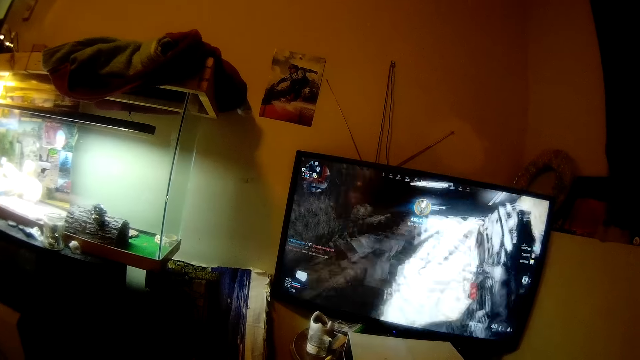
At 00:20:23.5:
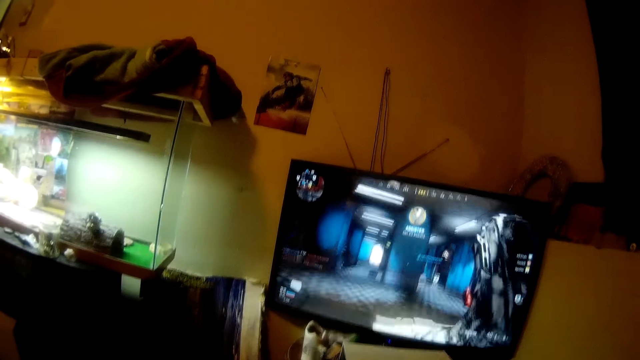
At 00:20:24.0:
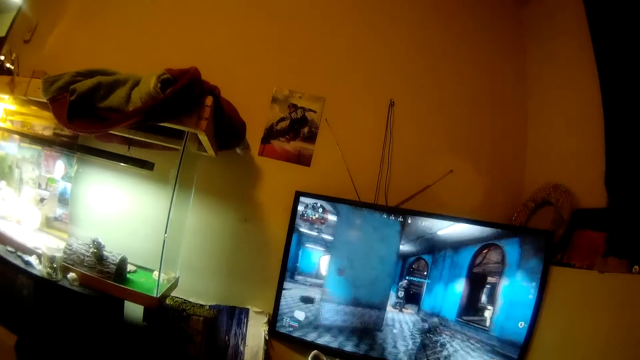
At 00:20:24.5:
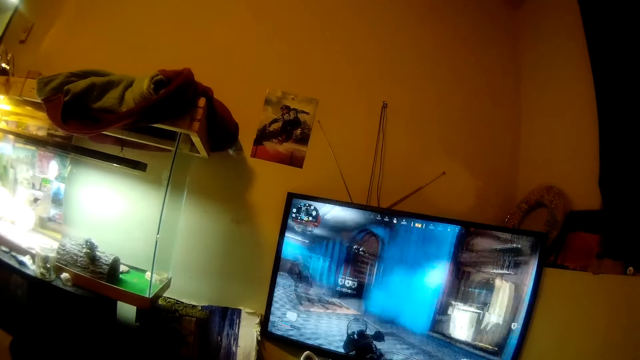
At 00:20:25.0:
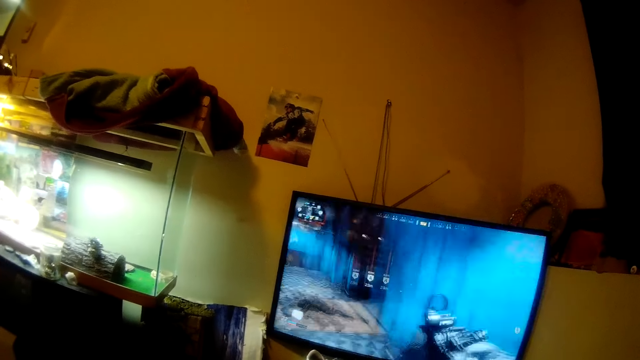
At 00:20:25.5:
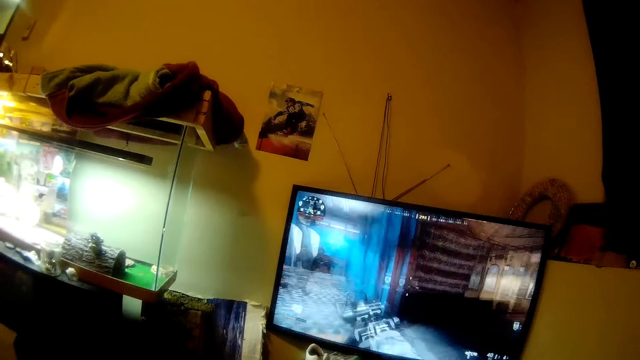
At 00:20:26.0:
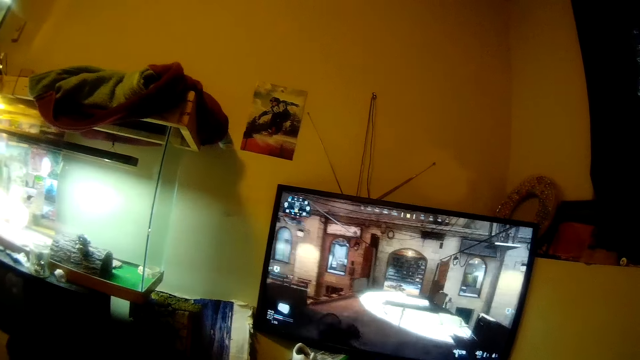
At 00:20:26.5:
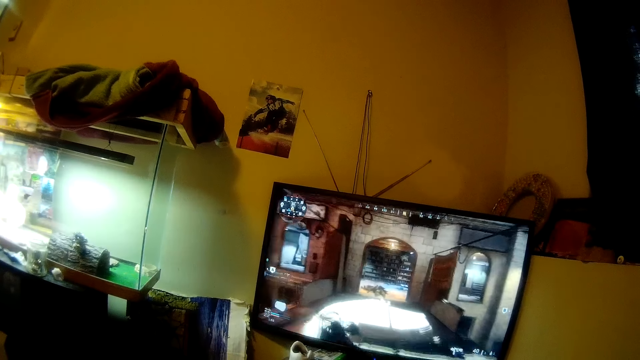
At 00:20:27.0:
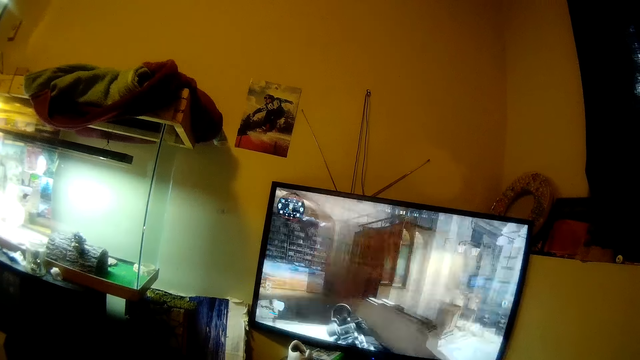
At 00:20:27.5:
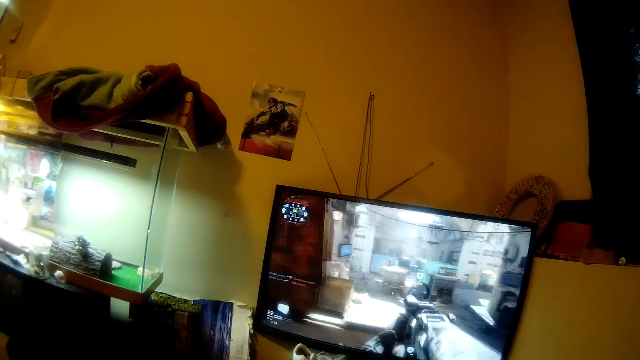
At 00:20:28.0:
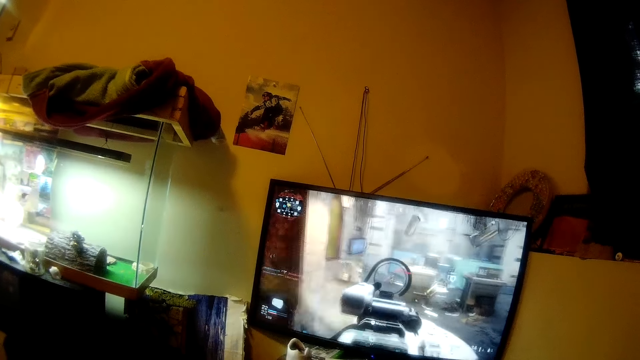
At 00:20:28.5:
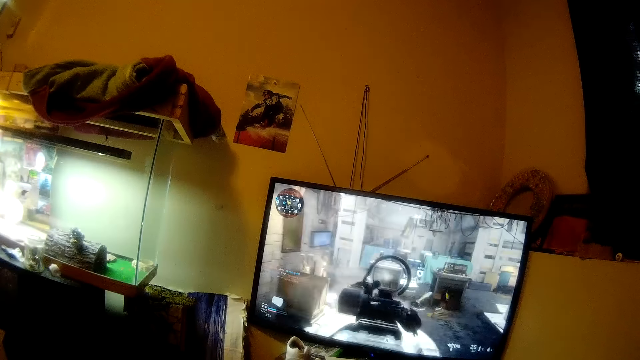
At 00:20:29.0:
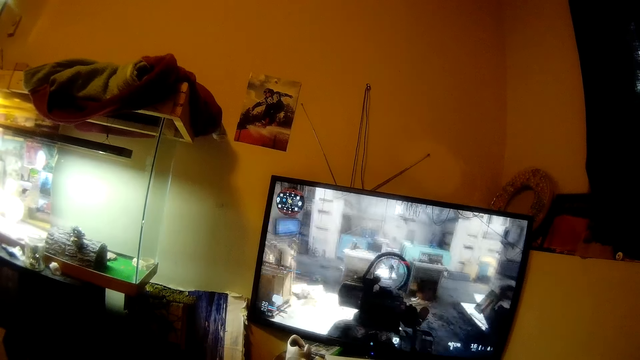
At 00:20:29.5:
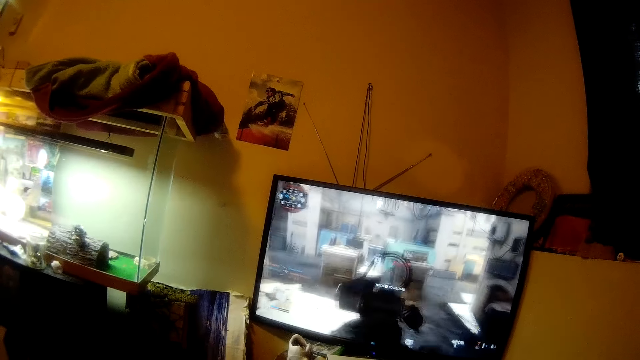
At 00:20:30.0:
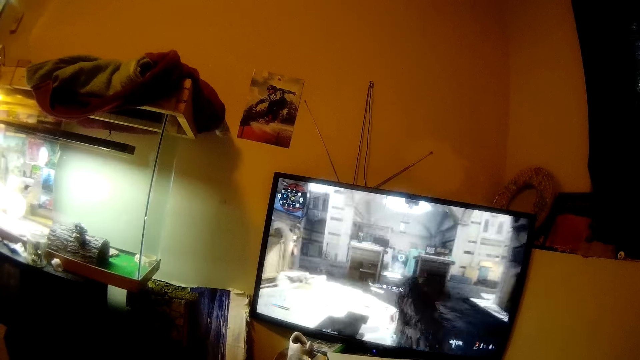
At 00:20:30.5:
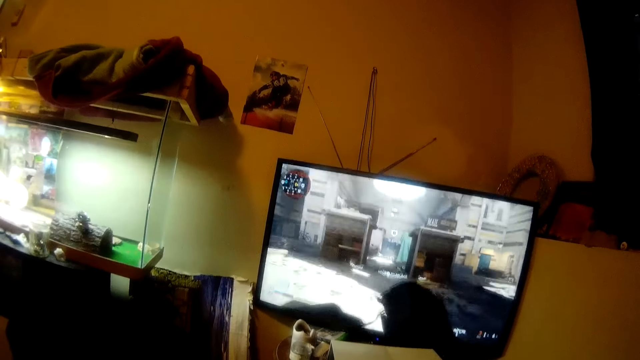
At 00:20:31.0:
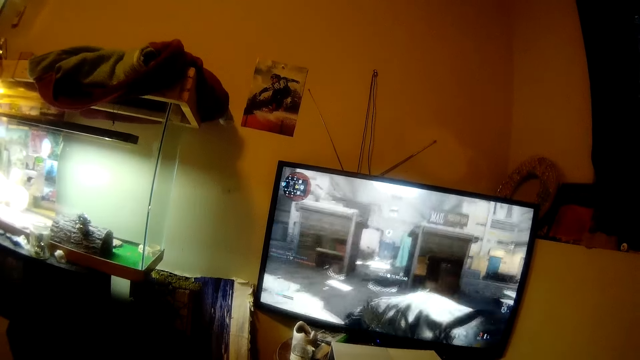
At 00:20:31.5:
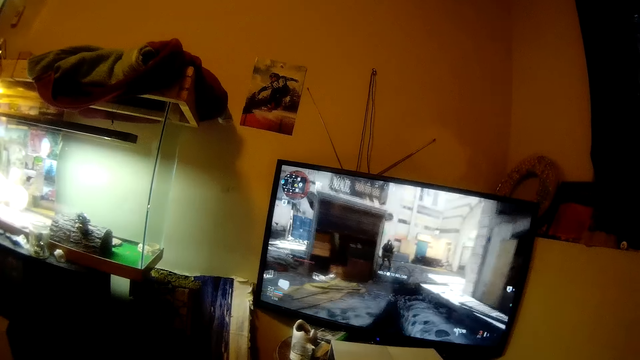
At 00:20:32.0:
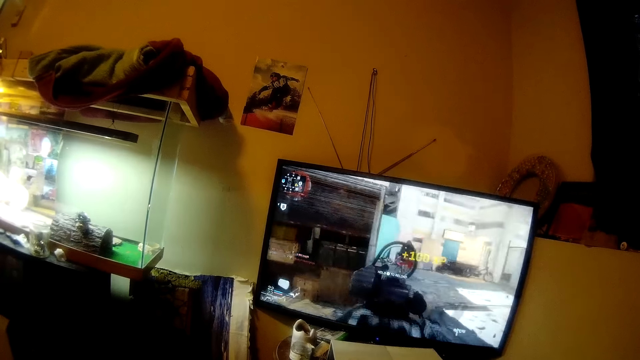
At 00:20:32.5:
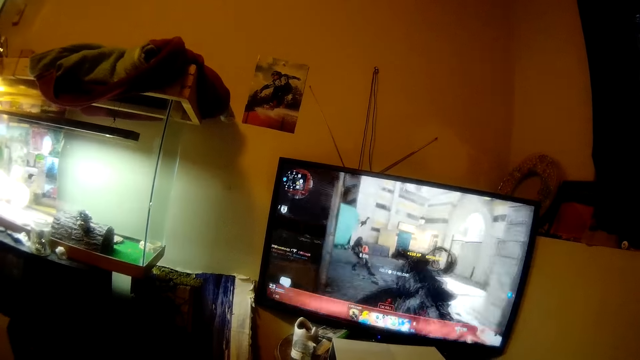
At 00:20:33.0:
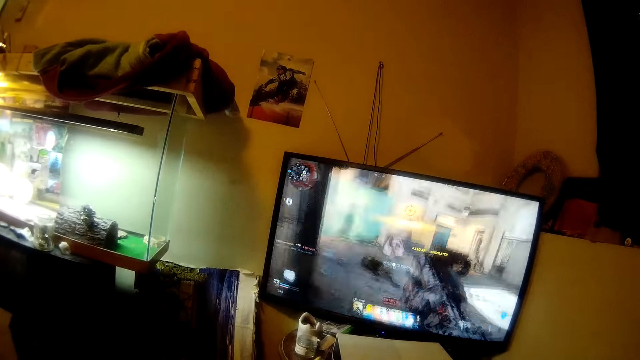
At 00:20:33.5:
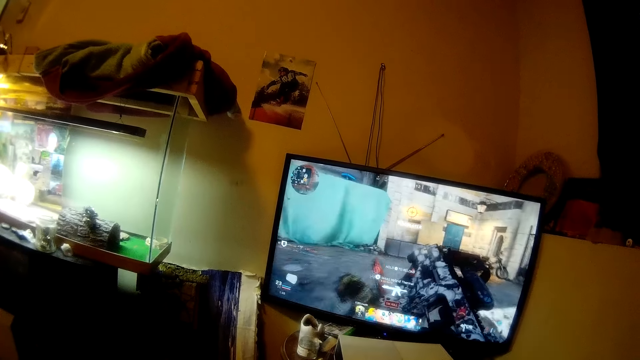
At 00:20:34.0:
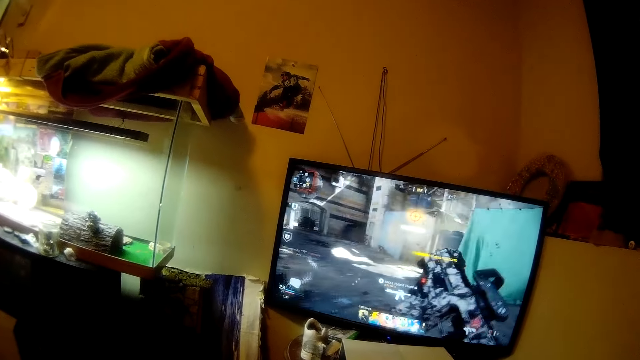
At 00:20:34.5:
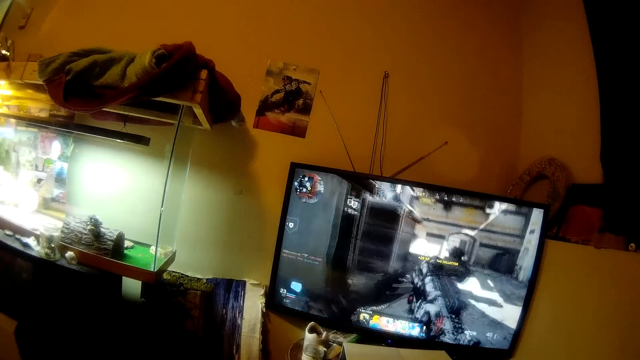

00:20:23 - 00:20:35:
The camera wearer moves the head up. They stare at the television.

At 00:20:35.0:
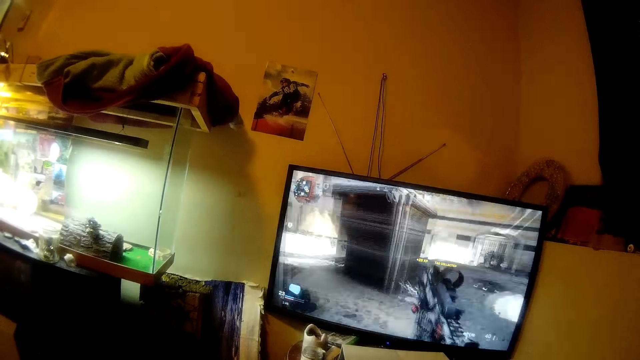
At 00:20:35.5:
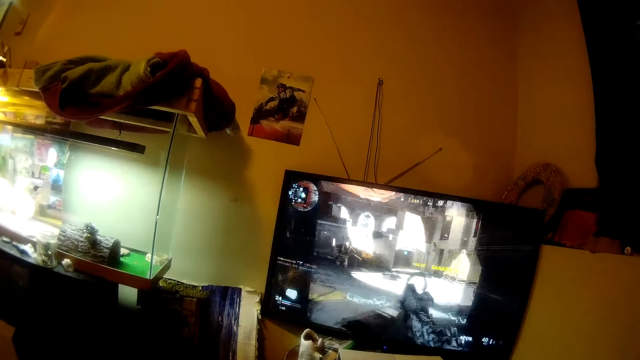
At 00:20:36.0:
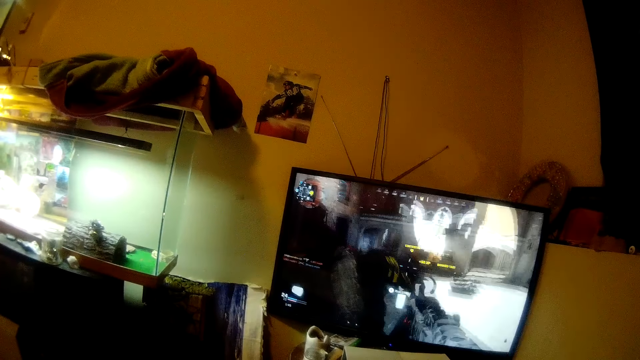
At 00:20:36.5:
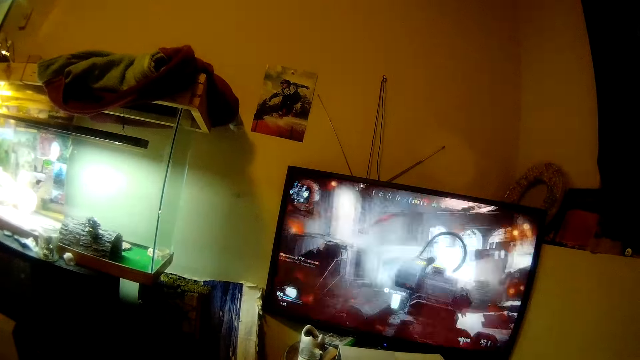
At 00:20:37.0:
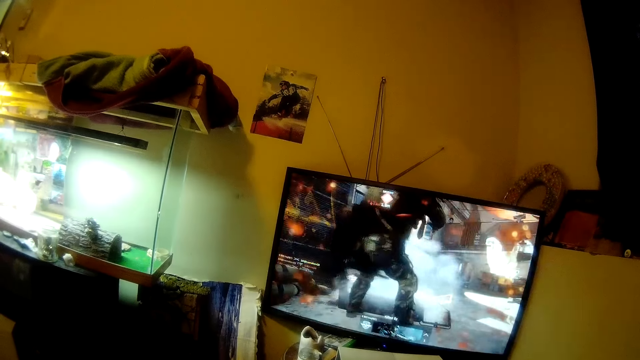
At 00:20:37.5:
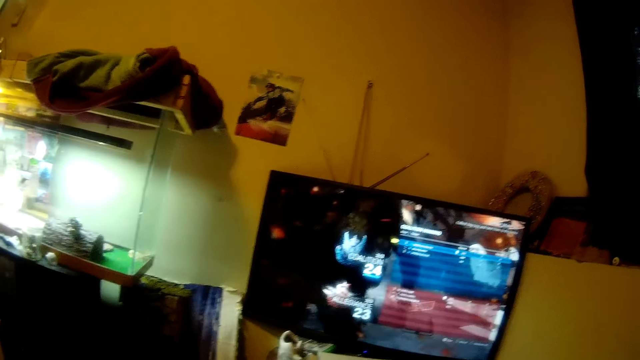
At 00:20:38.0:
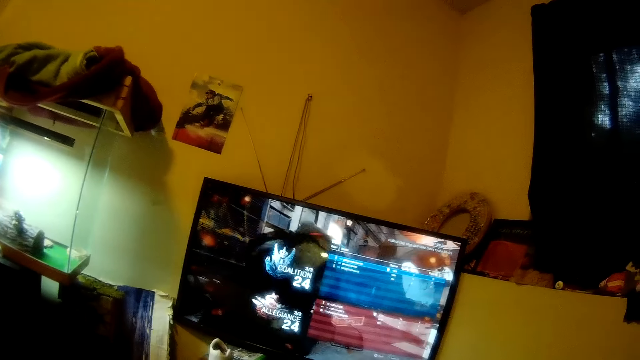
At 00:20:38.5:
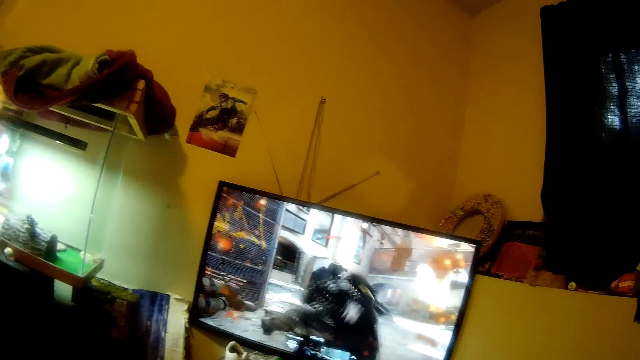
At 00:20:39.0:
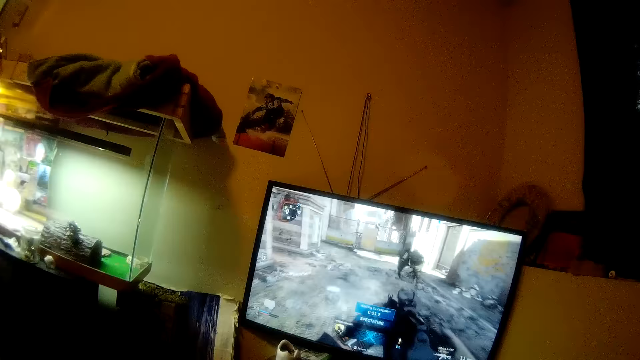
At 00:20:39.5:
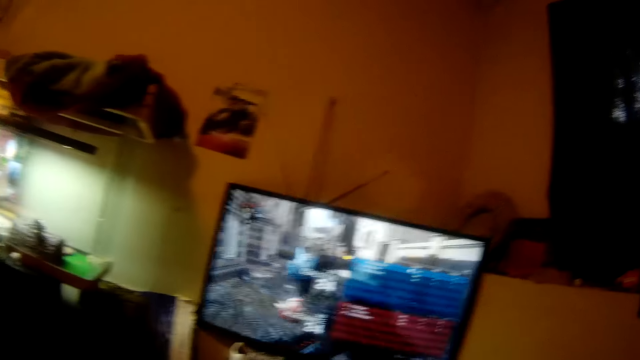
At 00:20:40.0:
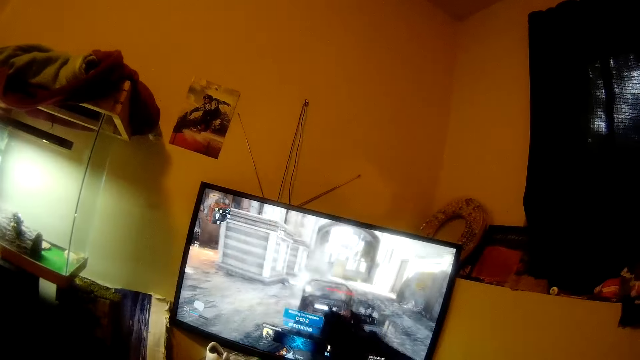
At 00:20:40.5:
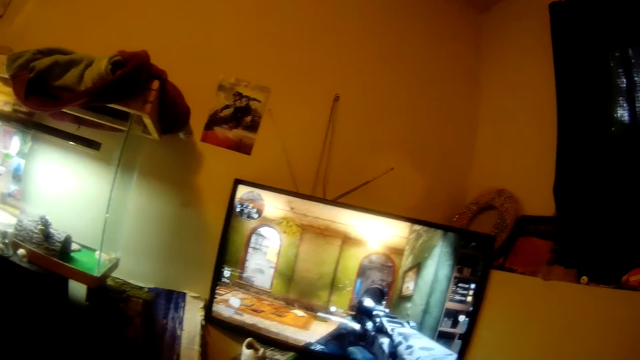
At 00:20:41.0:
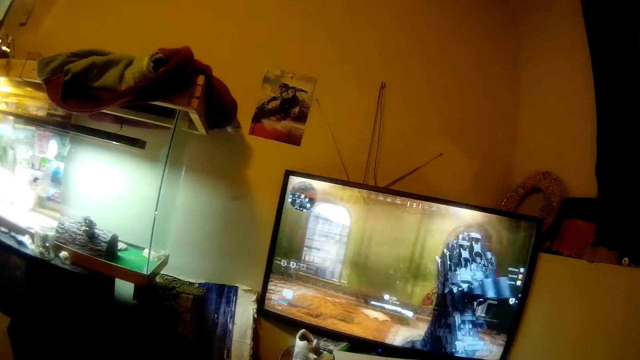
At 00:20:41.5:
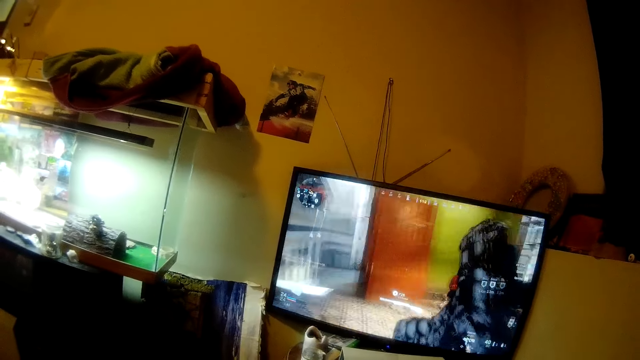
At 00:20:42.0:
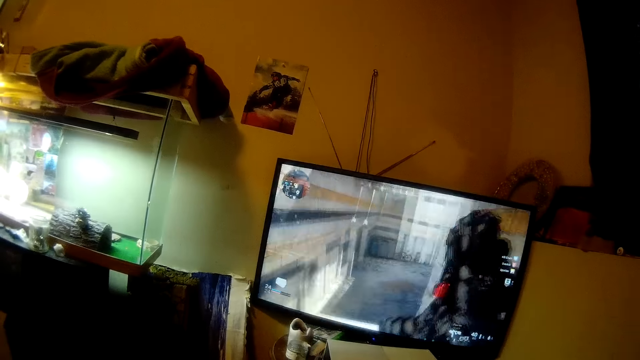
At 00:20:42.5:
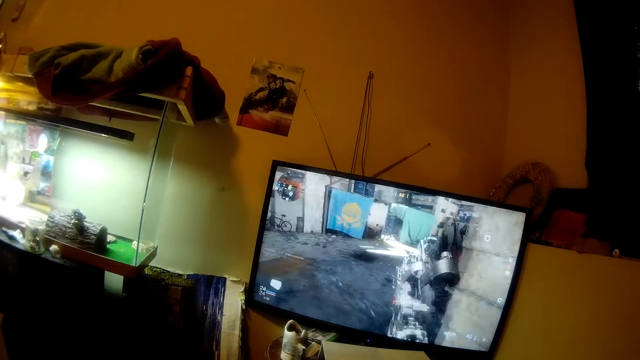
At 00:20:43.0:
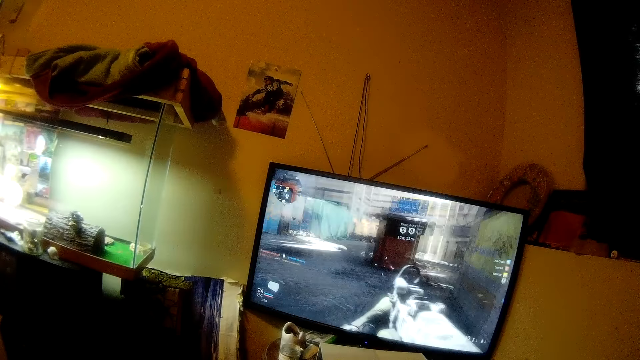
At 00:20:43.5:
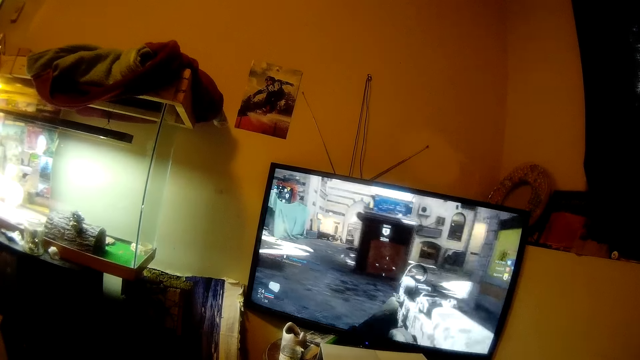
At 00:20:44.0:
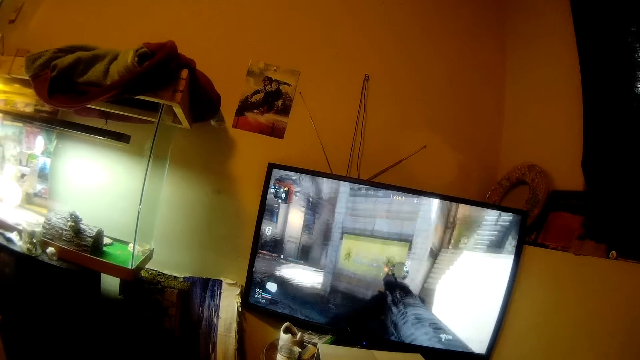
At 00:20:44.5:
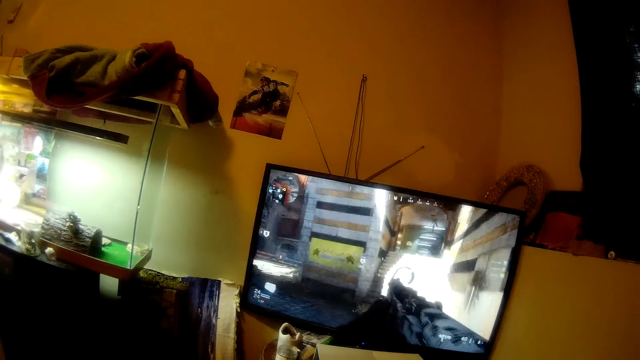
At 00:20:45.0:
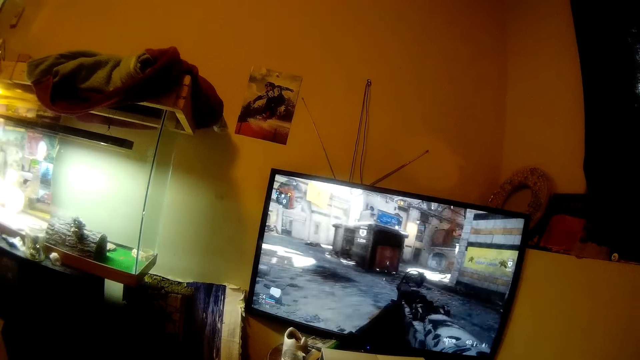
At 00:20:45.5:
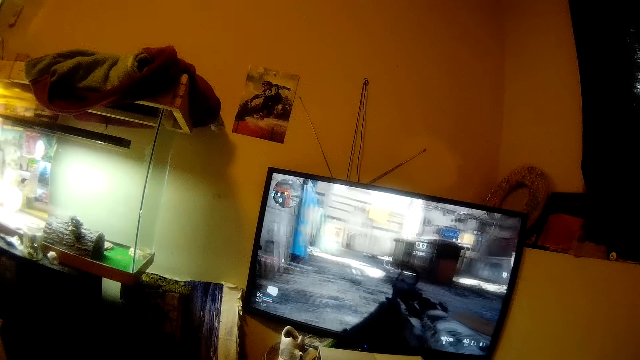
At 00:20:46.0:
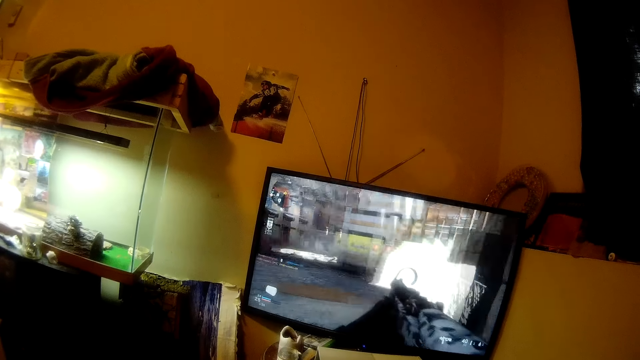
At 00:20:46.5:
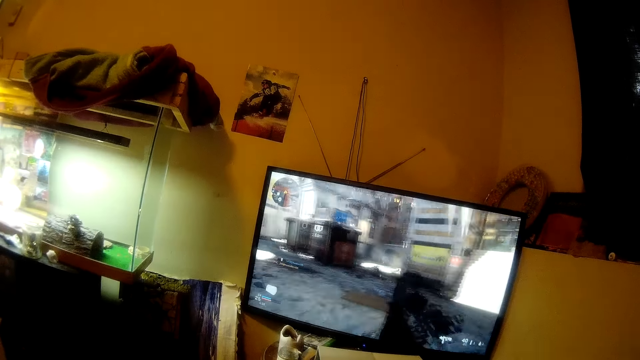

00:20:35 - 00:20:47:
The camera wearer moves the head right. They stare at the television. They move the head left. They stare at the television.
